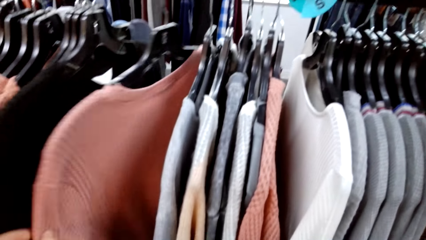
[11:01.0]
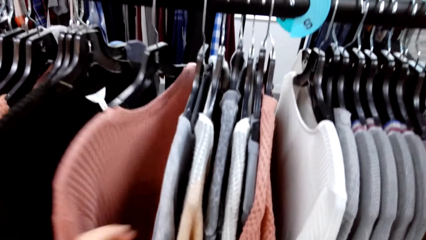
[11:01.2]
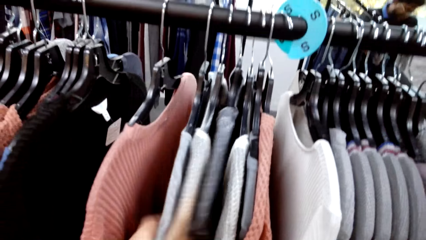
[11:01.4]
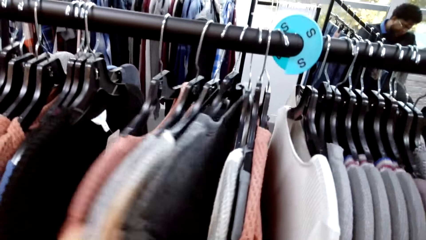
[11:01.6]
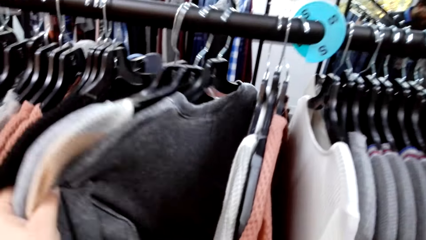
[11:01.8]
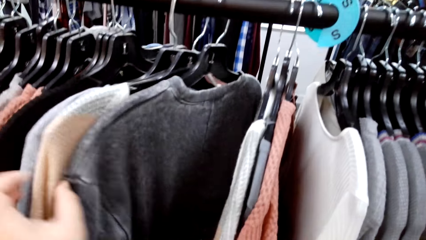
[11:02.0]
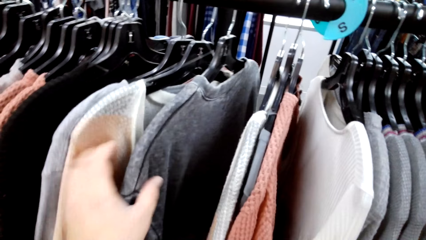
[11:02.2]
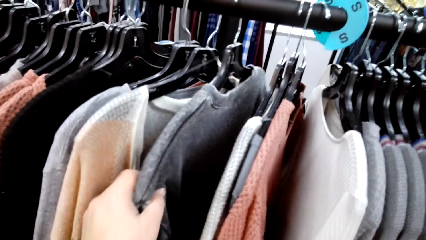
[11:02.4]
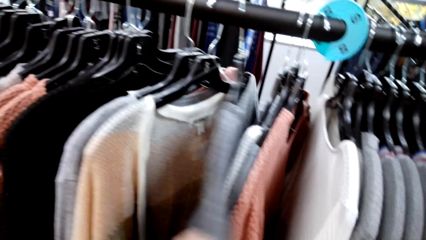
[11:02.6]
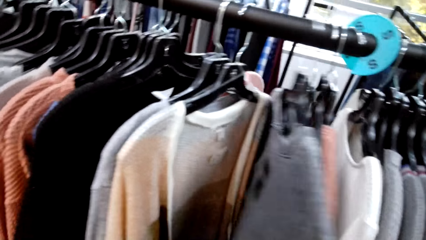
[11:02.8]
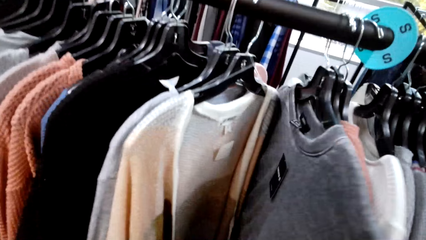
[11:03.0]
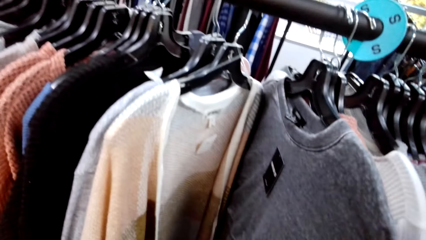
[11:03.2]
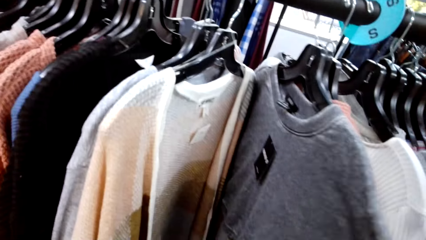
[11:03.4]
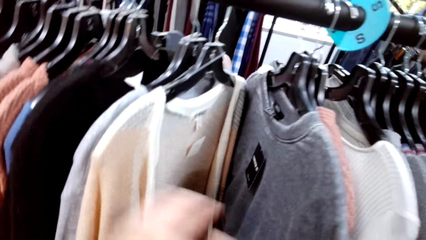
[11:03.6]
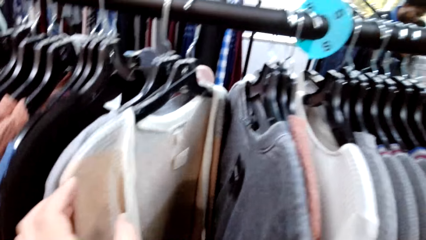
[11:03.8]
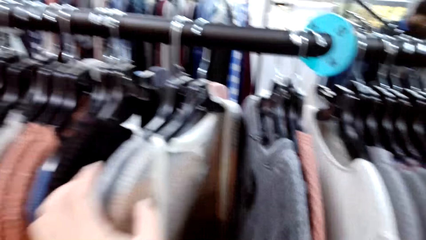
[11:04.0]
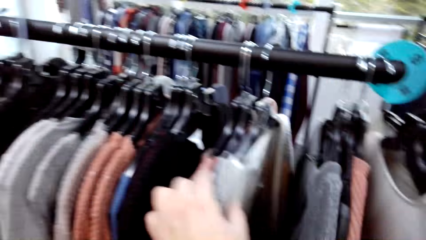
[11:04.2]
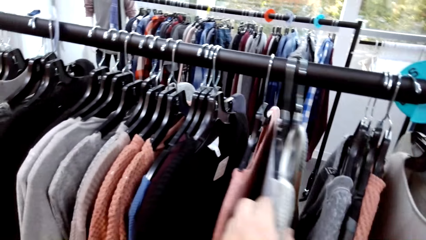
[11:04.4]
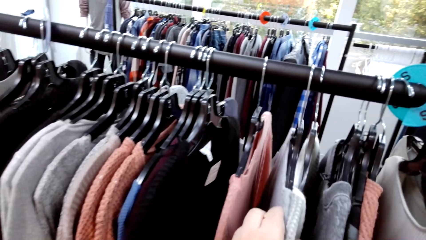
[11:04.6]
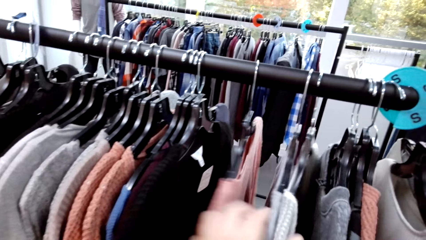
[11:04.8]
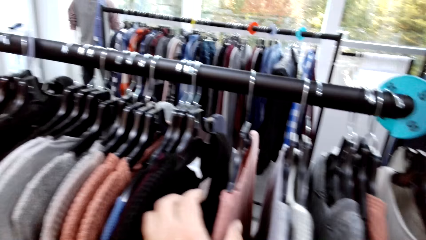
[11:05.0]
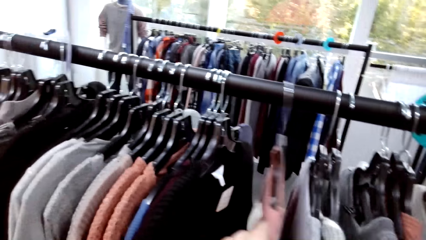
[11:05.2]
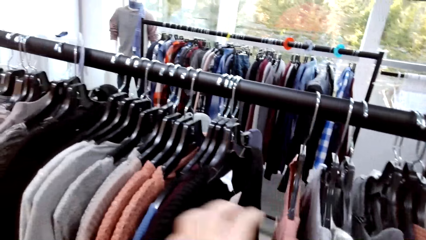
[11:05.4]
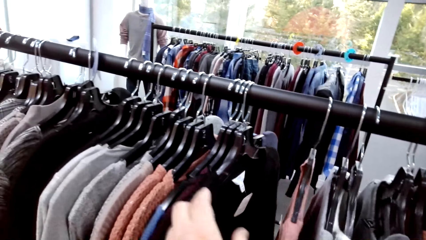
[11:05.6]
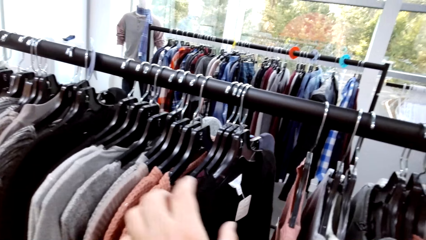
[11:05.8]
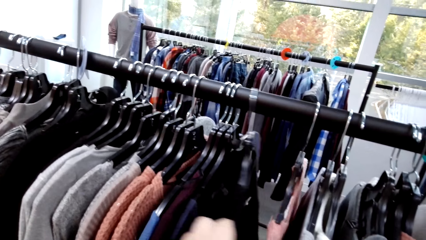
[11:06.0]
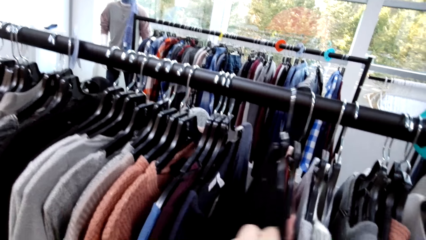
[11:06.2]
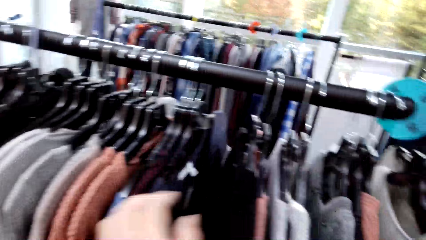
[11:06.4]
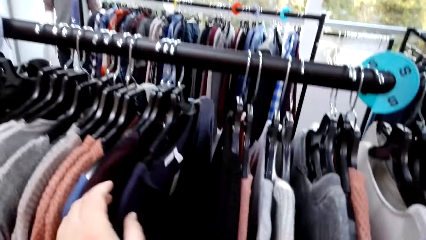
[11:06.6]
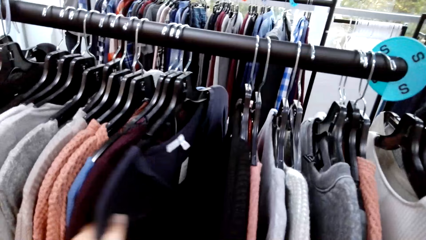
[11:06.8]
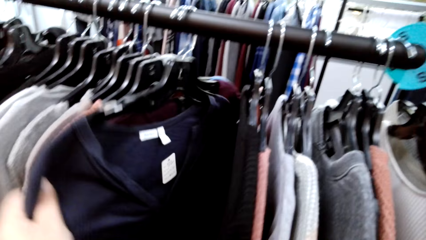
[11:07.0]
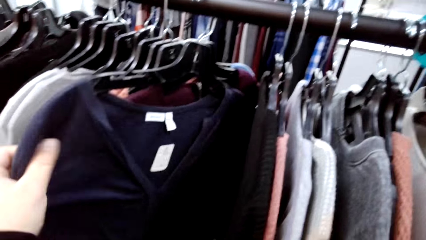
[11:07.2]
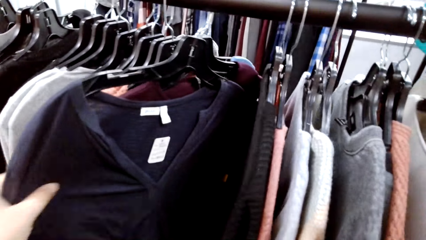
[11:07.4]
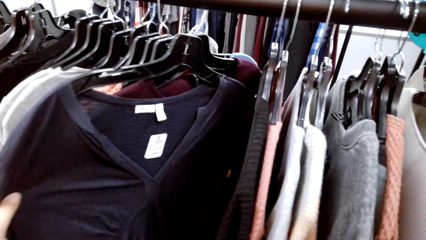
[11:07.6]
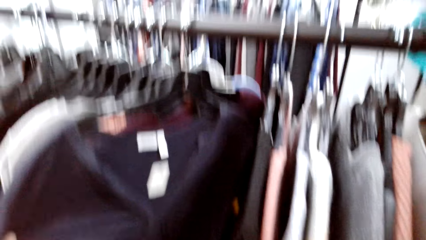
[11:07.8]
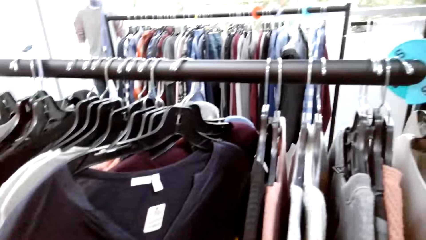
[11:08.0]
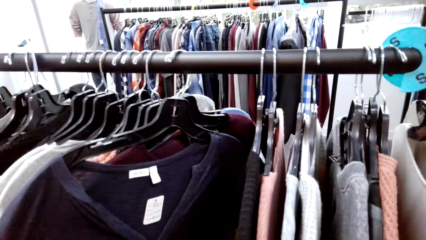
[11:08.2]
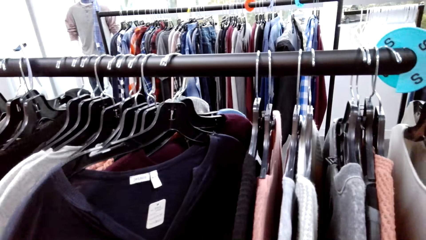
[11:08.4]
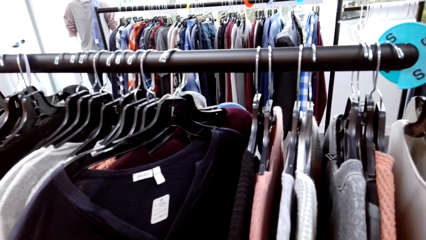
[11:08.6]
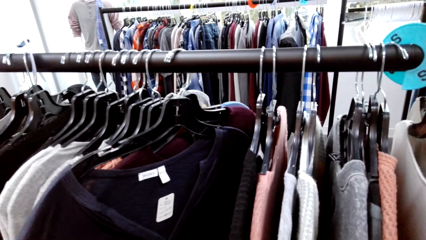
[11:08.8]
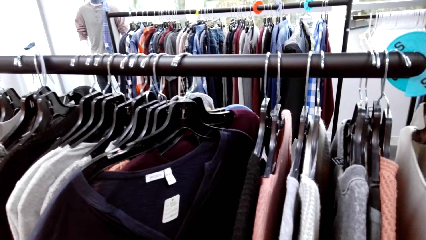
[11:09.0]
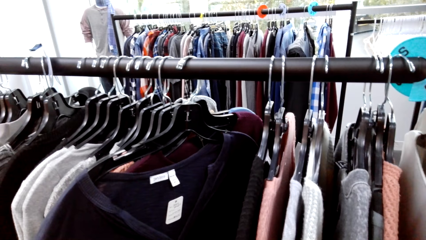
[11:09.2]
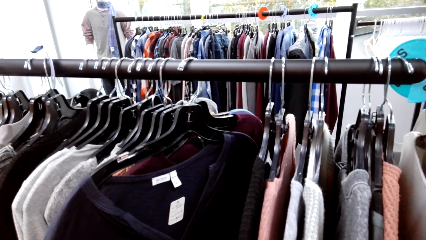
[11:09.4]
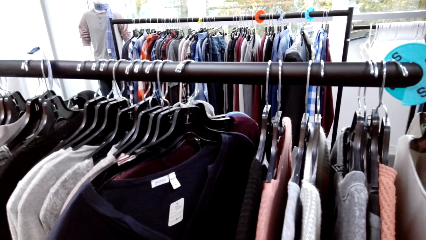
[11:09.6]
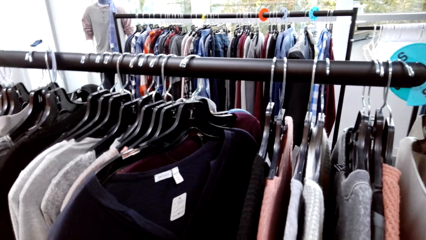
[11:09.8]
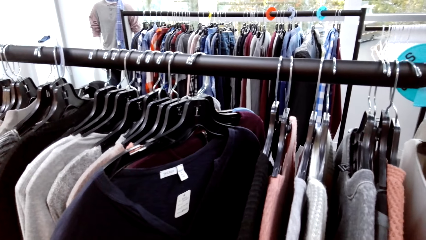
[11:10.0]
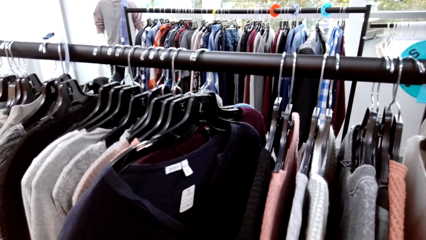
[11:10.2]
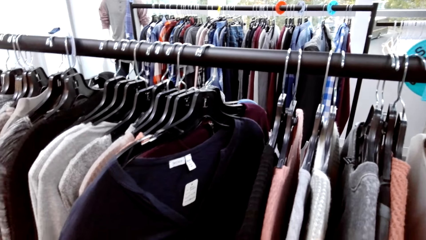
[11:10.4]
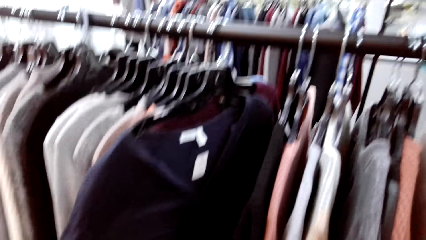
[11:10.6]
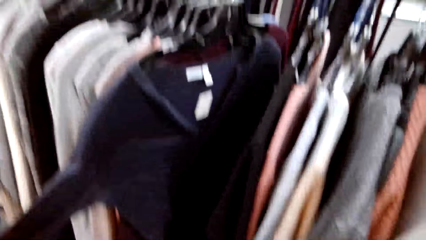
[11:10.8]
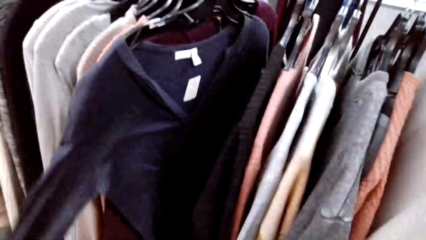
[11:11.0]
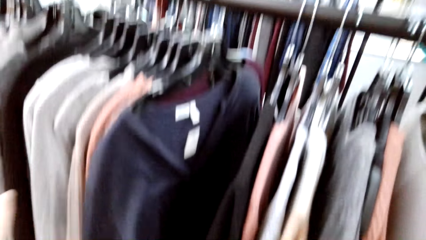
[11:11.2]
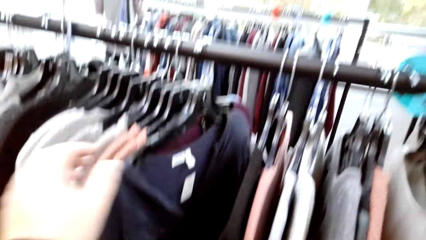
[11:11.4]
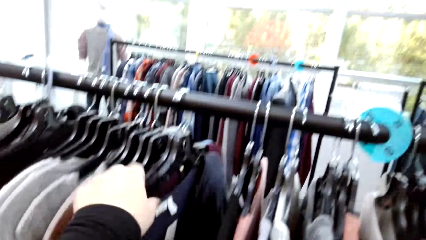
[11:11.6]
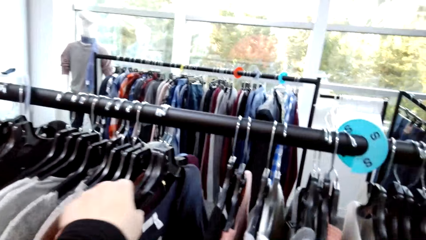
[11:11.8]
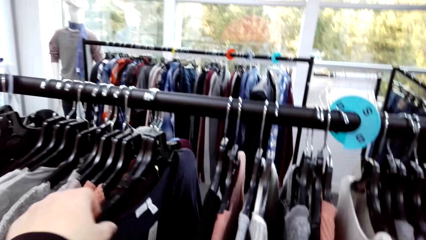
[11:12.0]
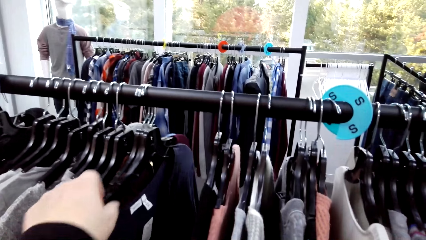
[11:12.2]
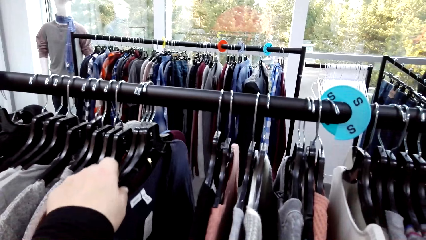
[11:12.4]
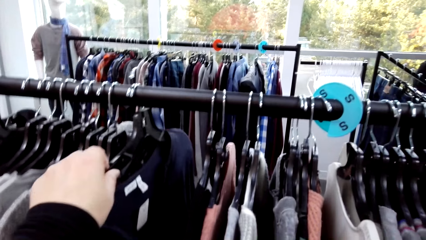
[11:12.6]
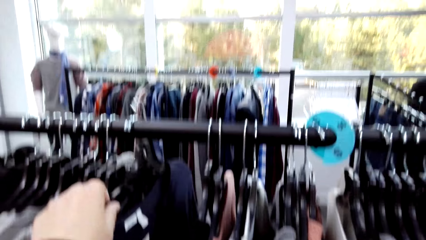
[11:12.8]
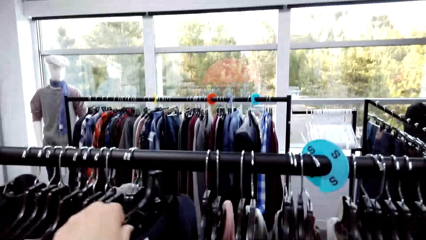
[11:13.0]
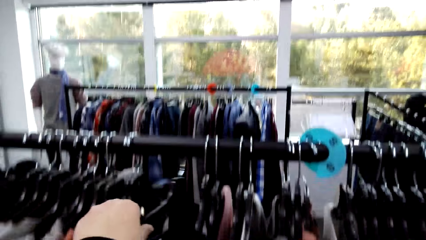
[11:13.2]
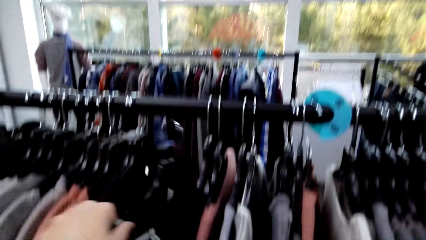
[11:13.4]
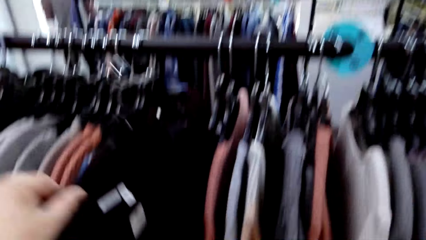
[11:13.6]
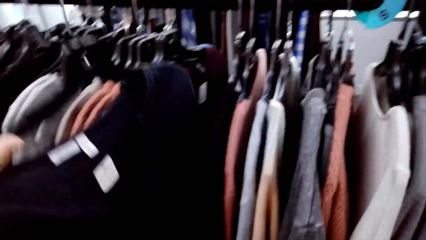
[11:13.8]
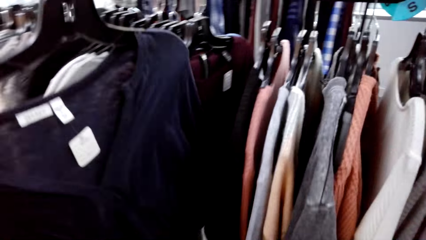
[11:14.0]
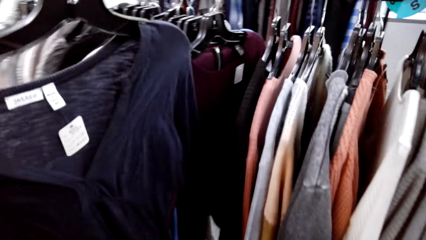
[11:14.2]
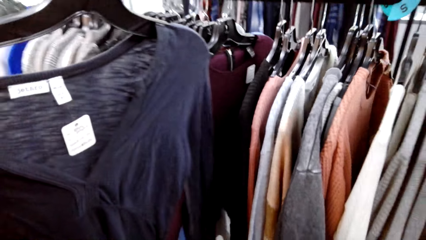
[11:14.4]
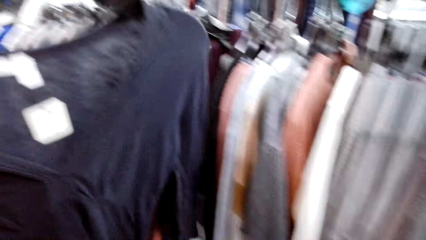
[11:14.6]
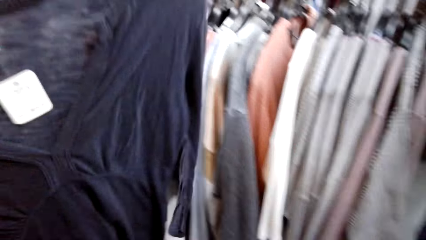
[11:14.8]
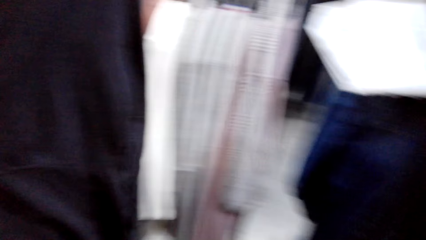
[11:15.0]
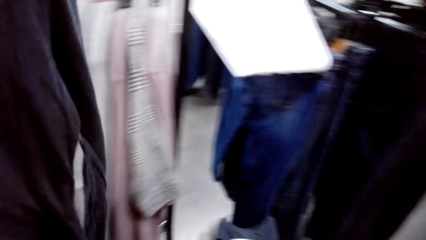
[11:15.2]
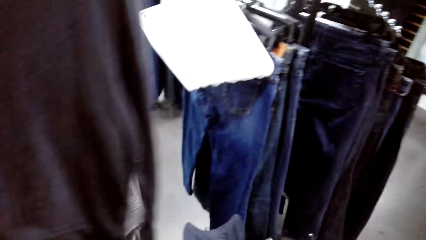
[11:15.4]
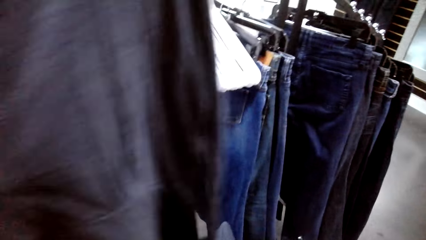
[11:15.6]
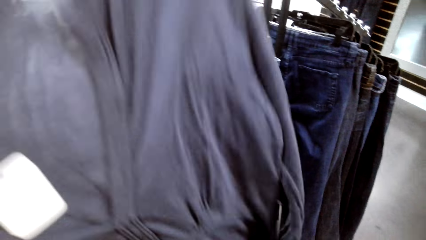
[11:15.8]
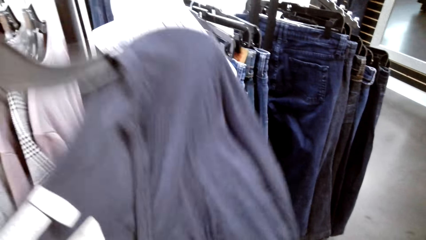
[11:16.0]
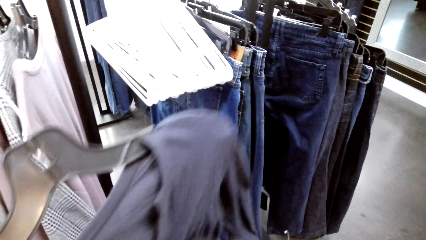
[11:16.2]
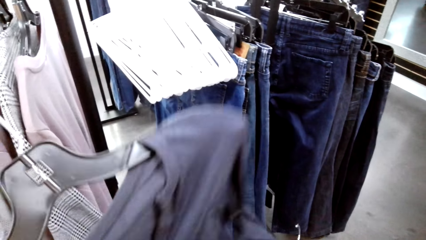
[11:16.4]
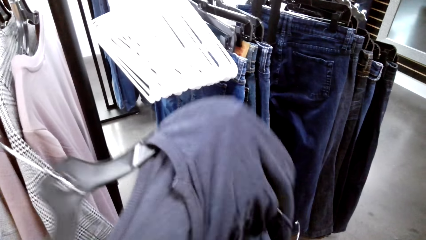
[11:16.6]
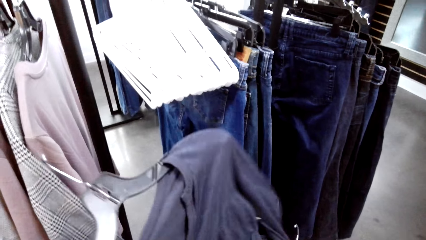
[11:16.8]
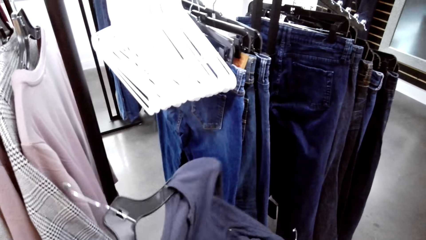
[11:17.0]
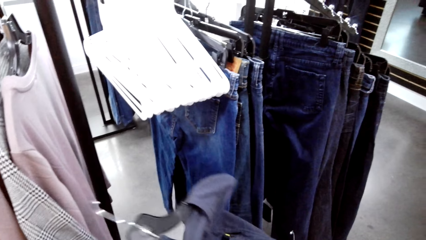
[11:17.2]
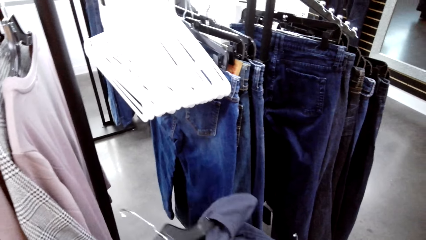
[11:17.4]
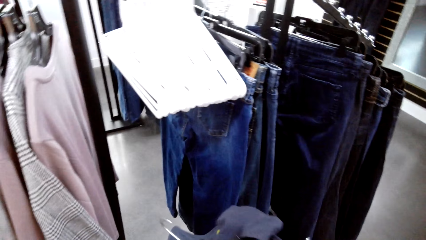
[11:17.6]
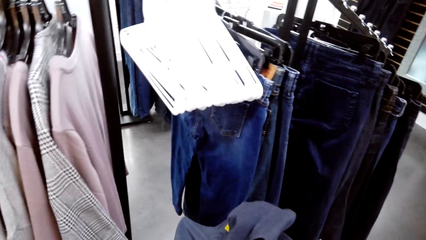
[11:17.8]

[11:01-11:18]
The camera wearer inspects the clothes. They pick a cloth from the clothes hanging rod.
